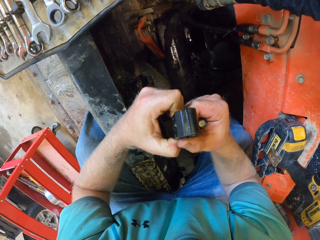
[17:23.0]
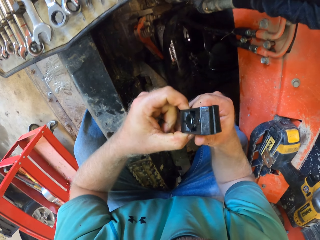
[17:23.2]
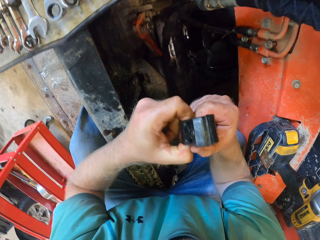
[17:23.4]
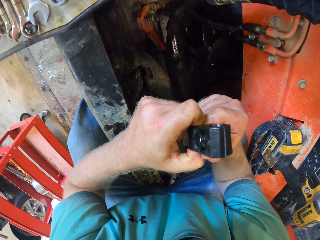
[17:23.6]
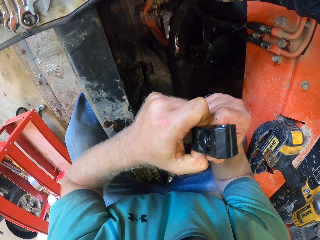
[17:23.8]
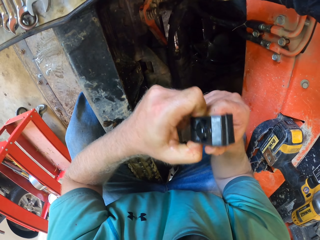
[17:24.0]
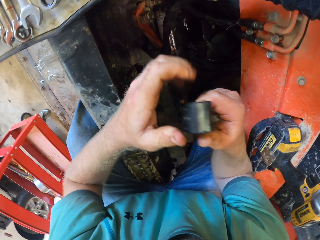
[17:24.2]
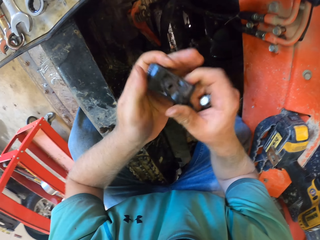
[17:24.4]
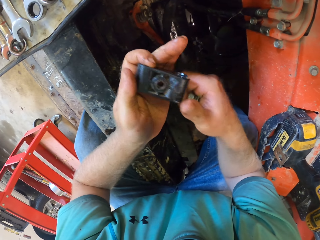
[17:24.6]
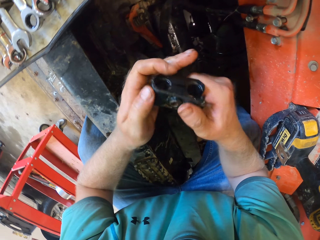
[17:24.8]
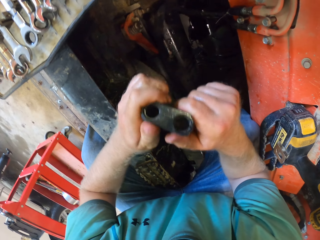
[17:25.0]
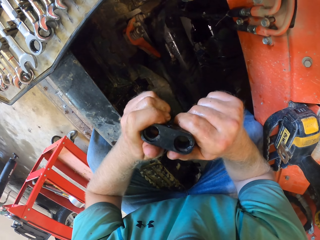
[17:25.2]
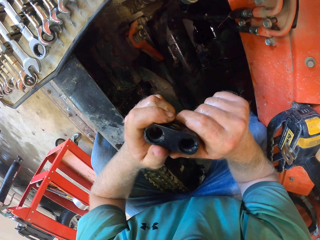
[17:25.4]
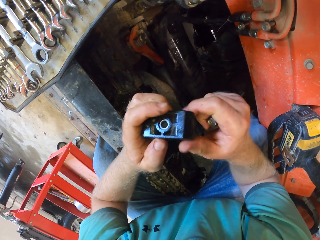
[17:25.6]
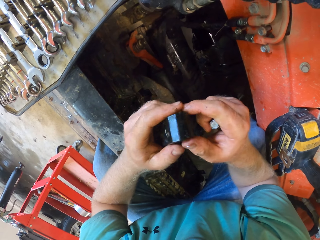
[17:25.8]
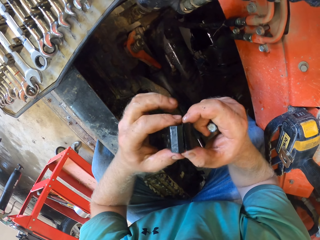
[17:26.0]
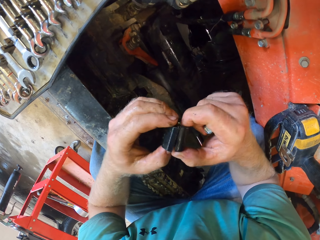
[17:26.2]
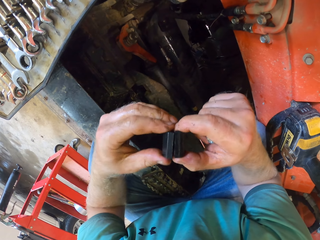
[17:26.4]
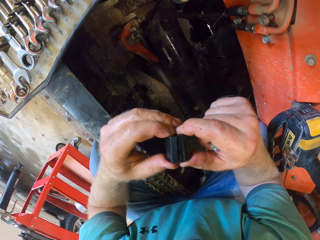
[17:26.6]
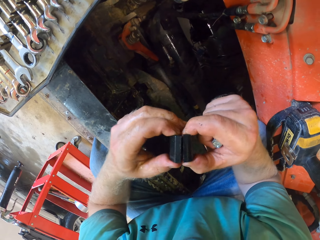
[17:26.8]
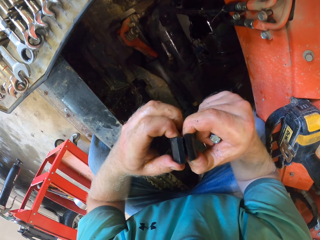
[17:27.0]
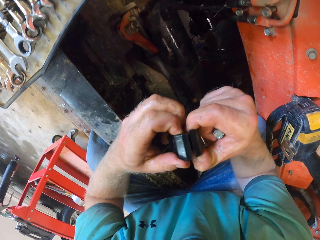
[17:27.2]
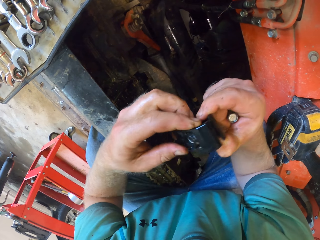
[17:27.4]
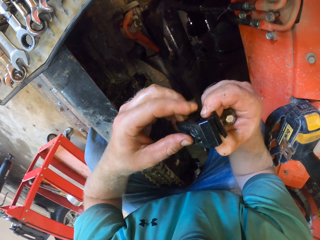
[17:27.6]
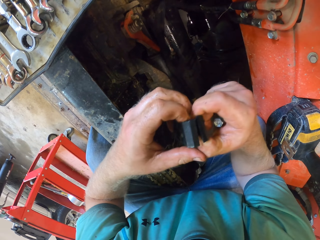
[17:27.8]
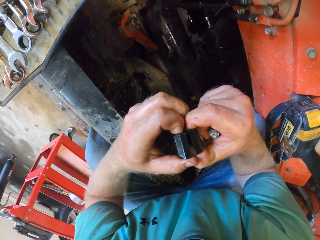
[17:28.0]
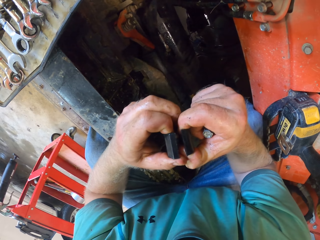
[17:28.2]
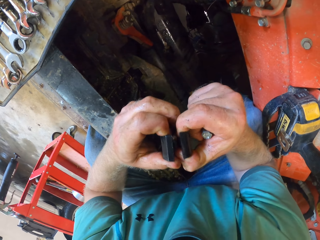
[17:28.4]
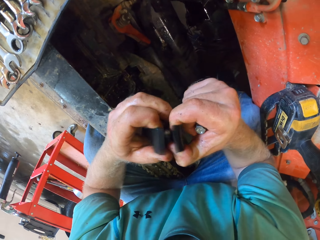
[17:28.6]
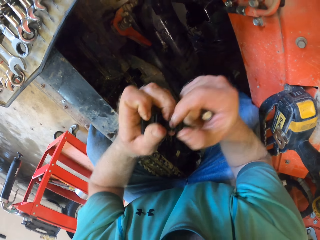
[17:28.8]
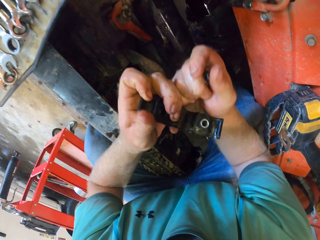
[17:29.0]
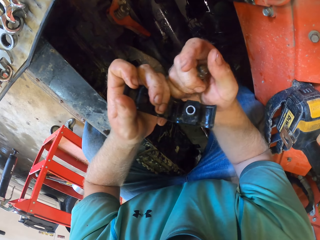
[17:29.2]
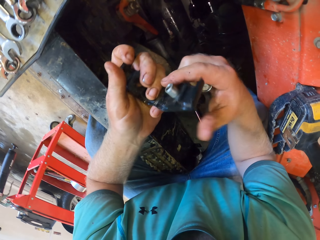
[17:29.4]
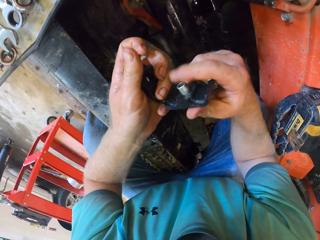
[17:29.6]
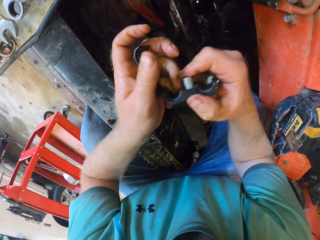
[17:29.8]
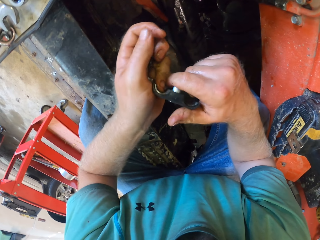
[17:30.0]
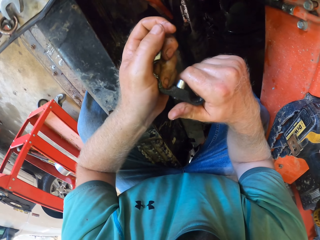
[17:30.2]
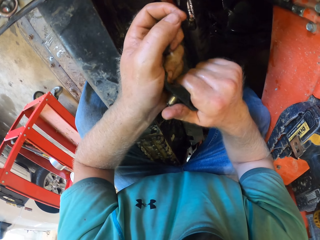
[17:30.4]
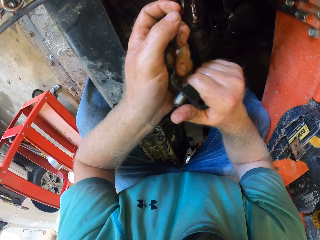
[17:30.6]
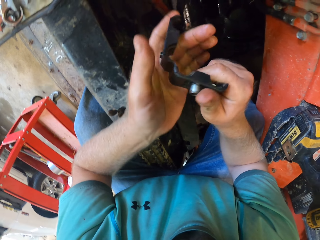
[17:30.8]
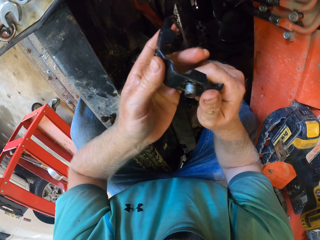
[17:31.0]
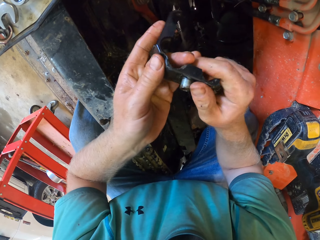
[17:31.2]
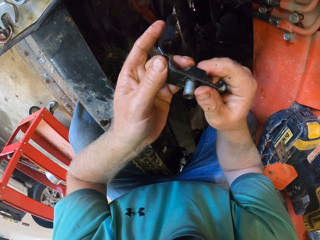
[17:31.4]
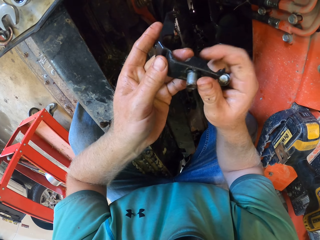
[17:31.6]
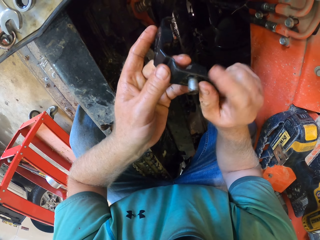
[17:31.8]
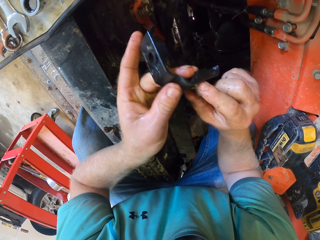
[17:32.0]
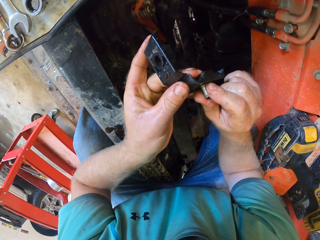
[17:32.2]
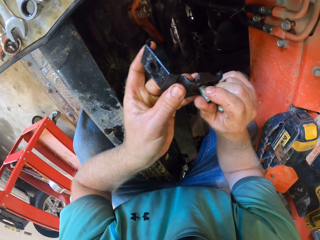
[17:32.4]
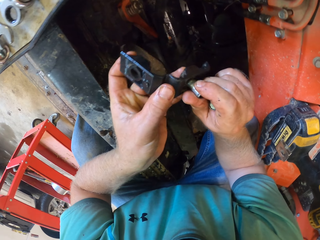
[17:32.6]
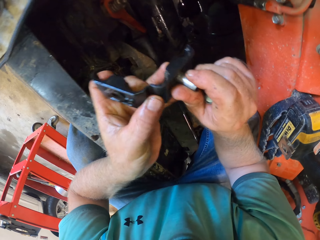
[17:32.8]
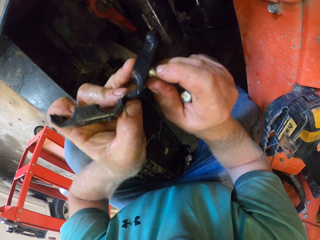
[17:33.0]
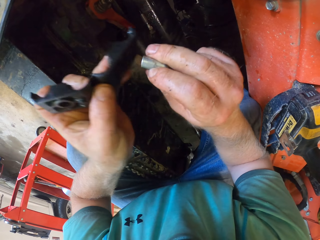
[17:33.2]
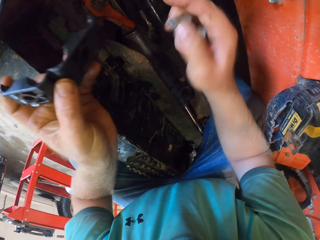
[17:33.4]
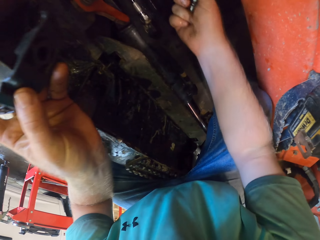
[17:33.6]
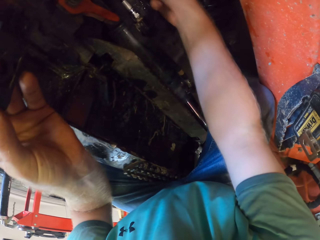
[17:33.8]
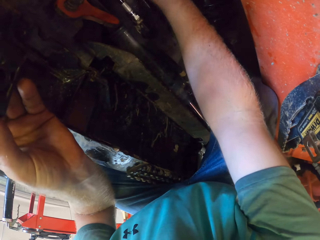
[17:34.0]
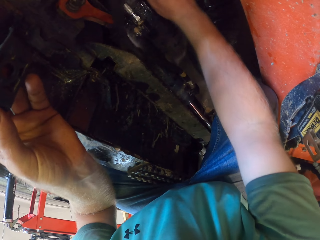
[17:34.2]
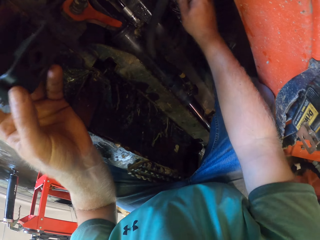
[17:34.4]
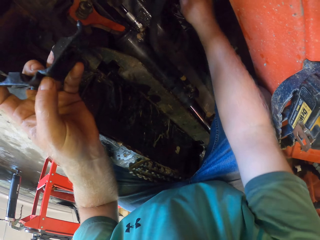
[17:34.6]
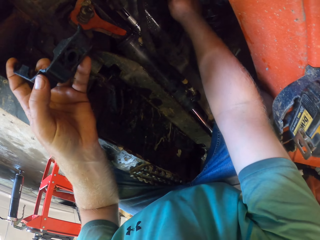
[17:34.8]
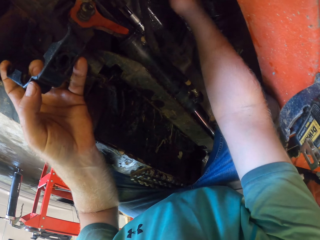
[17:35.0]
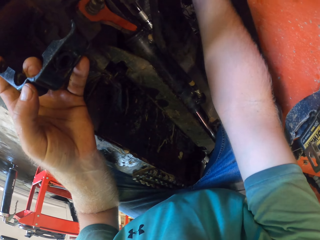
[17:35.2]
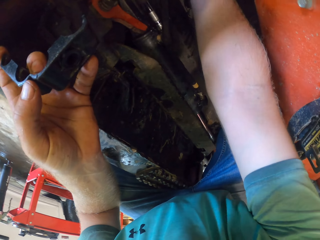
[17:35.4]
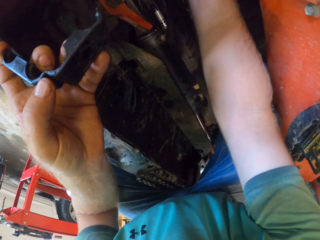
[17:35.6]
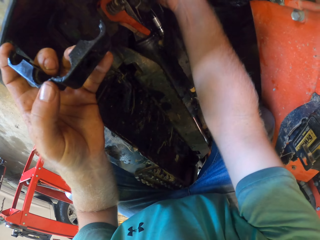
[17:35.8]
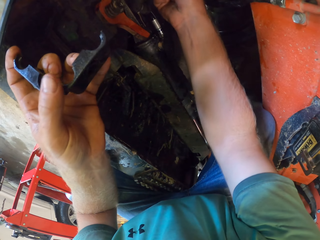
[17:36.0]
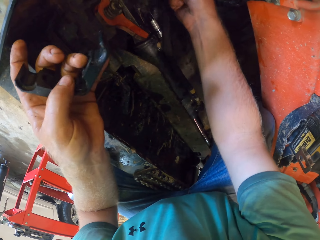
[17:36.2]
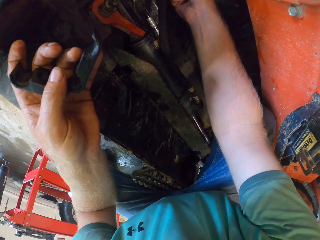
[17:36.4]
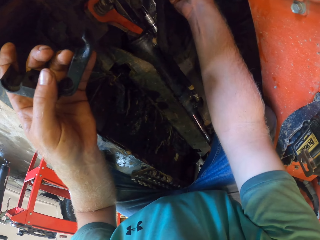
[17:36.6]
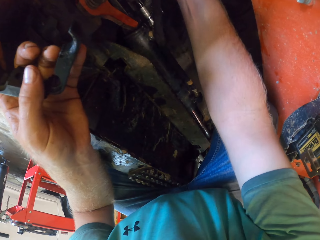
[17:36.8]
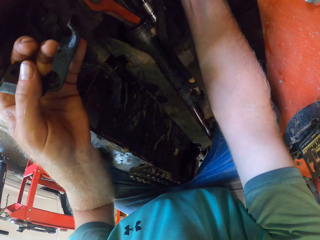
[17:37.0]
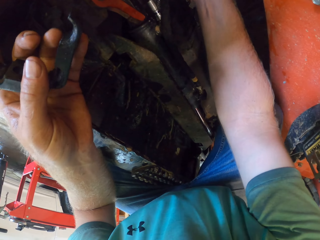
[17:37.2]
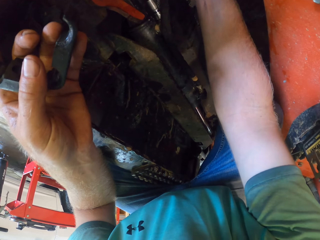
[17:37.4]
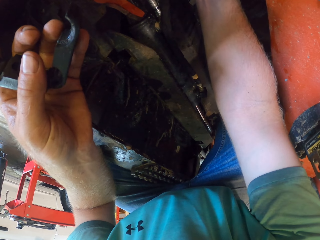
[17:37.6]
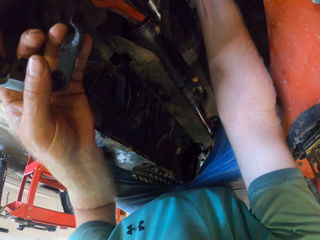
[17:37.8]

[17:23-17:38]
The camera wearer removes a nut from the shaft with his right hand. He holds the shaft with his left hand. He lowers his right hand. He repairs the automobile with his right hand.

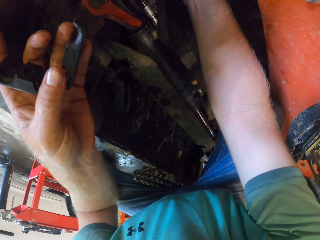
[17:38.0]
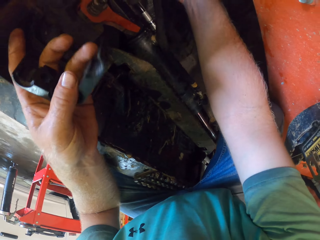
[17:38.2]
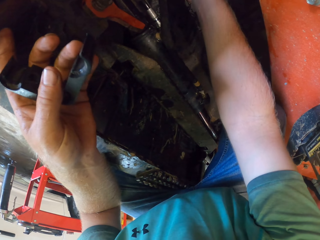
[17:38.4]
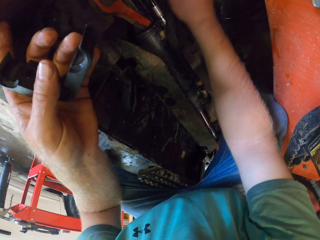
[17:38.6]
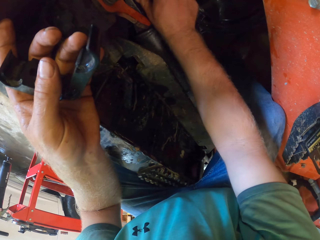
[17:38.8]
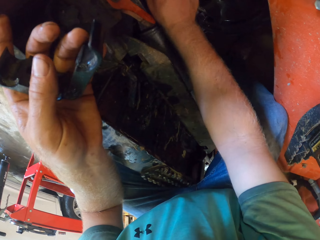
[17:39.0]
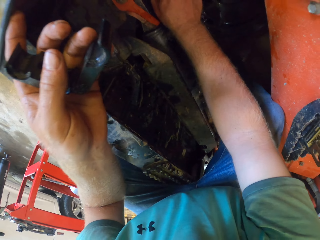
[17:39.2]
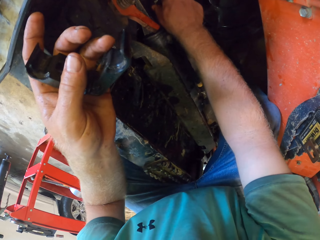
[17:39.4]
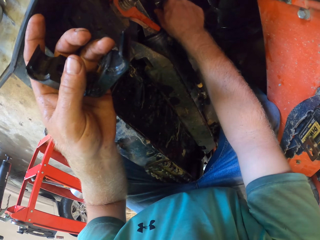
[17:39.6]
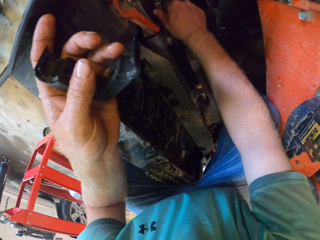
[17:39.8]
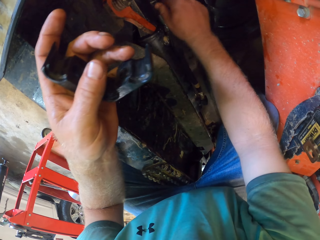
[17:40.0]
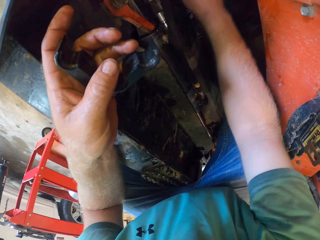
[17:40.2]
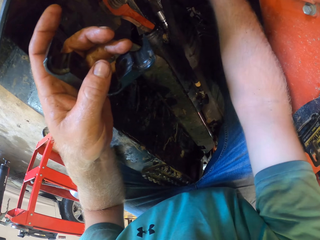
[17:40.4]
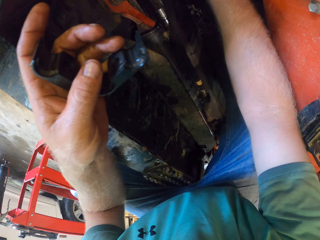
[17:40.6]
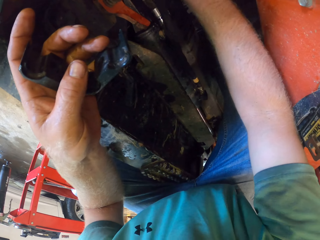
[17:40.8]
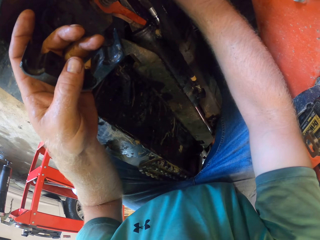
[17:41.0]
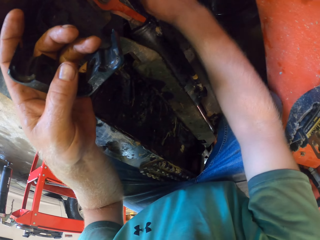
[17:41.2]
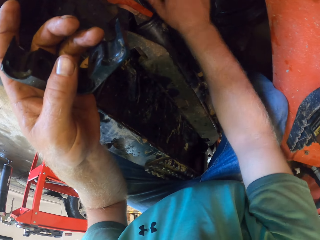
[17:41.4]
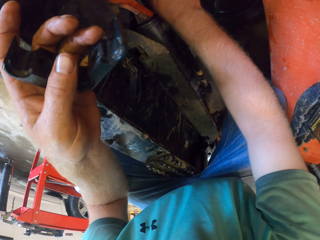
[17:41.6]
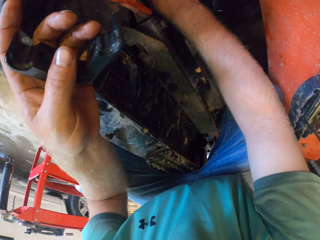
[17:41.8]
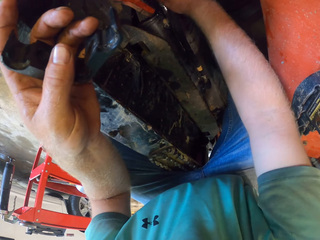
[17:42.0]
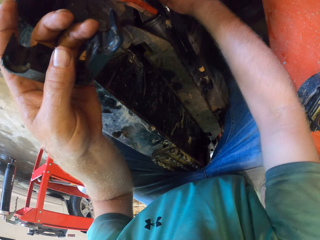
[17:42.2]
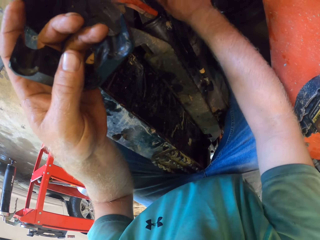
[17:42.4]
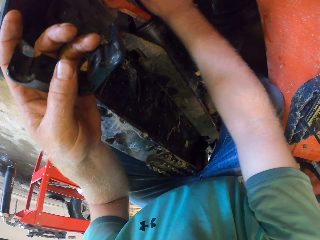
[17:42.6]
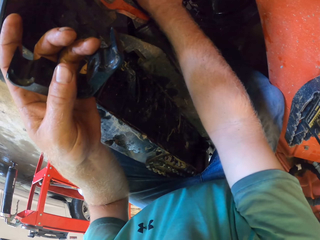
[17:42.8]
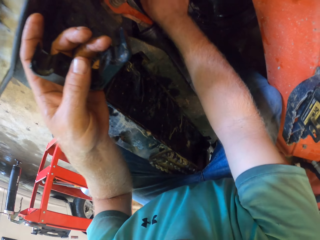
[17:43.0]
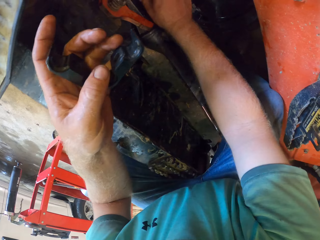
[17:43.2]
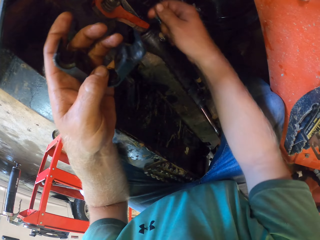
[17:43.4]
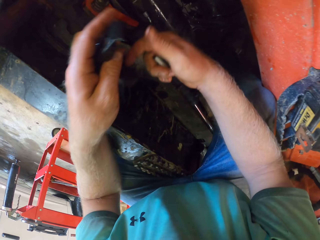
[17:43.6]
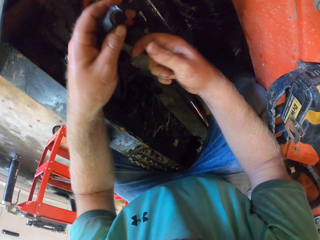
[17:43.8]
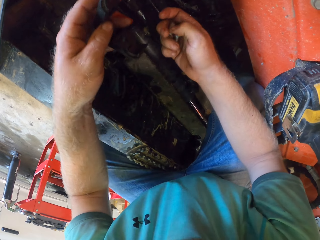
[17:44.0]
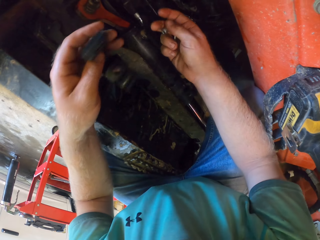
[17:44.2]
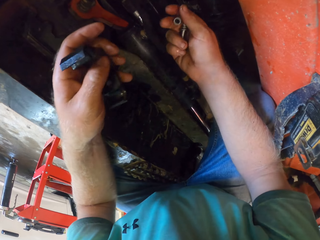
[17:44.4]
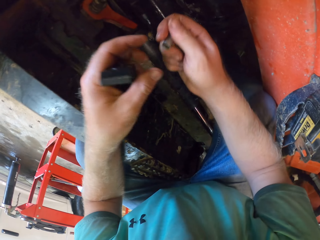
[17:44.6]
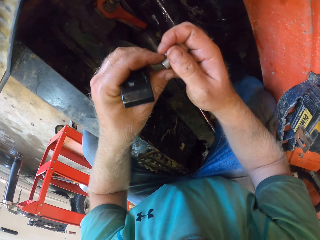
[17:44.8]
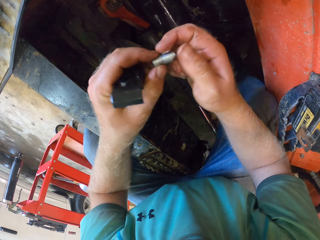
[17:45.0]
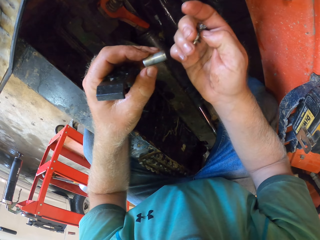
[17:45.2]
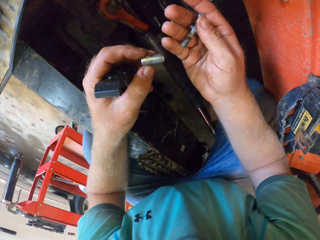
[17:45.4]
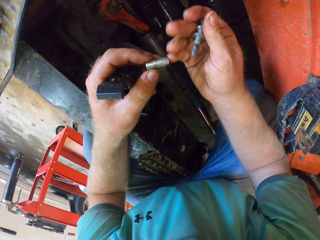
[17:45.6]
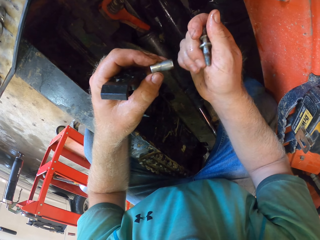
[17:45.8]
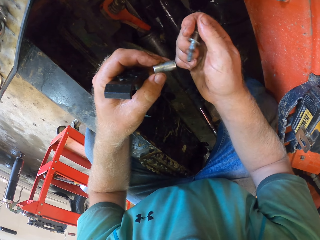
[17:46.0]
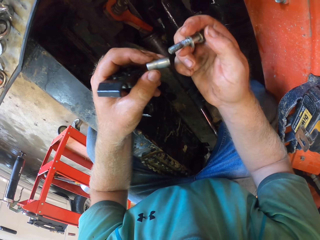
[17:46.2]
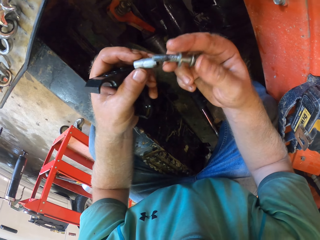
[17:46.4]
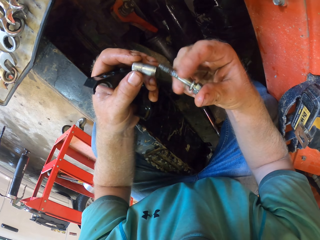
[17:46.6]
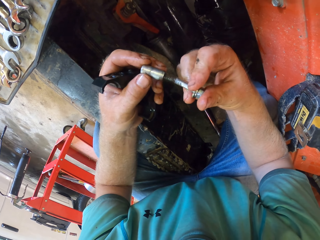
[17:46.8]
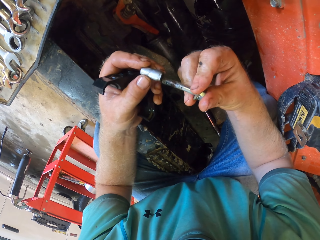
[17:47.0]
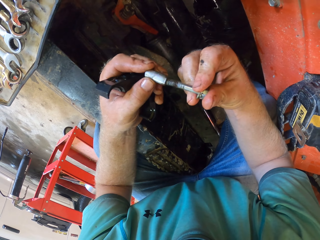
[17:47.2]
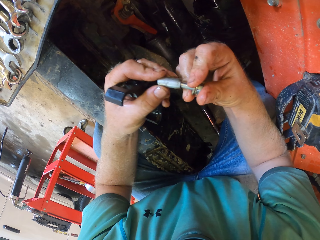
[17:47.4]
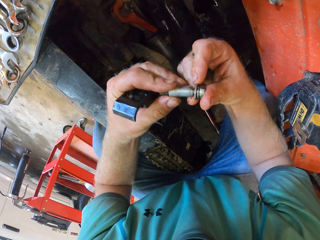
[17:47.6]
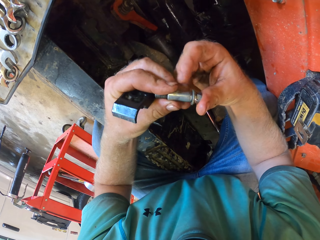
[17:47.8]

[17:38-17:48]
The camera wearer raises his right hand. He passes the nut to his right hand. He fixes the bolt into the nut with his right hand.
